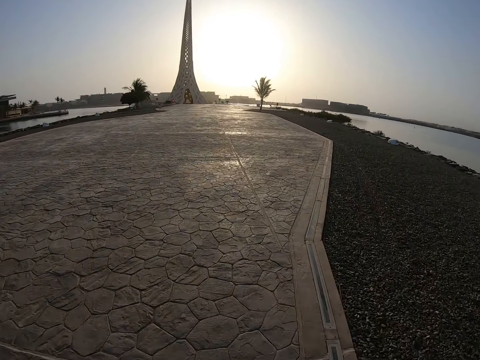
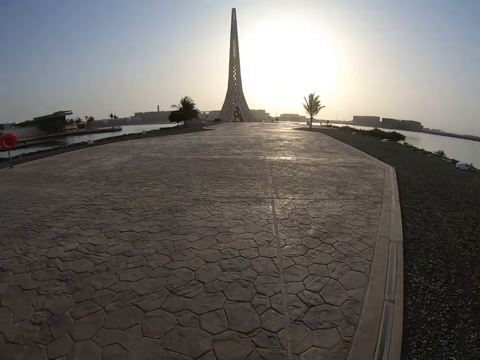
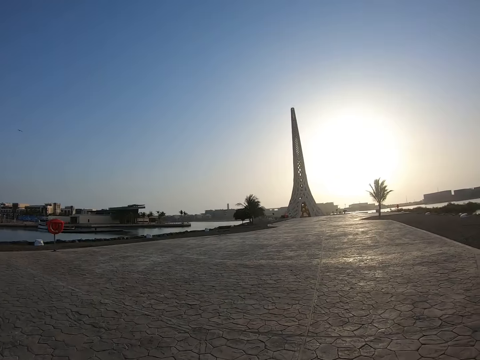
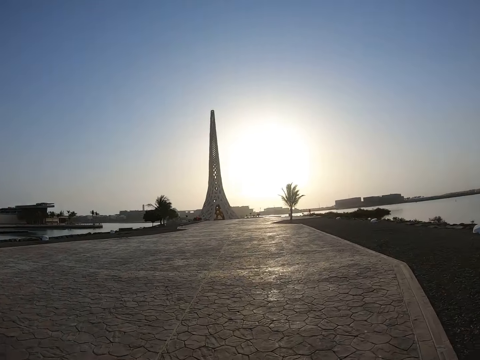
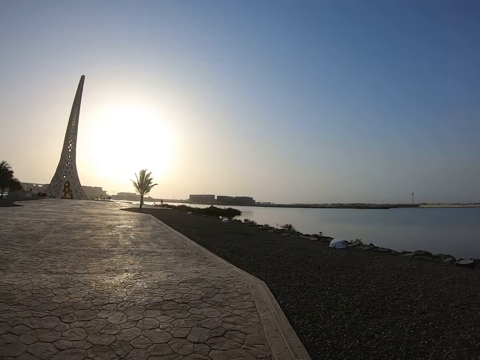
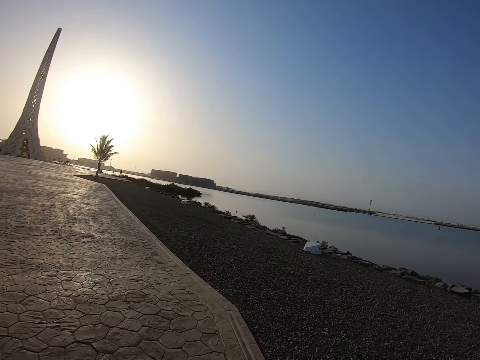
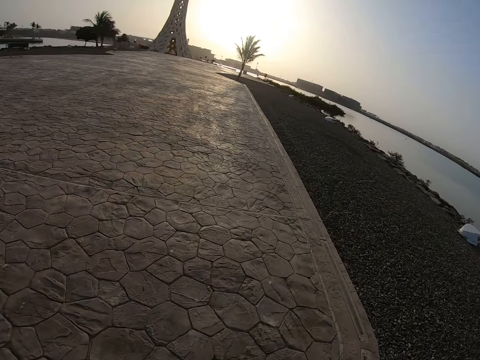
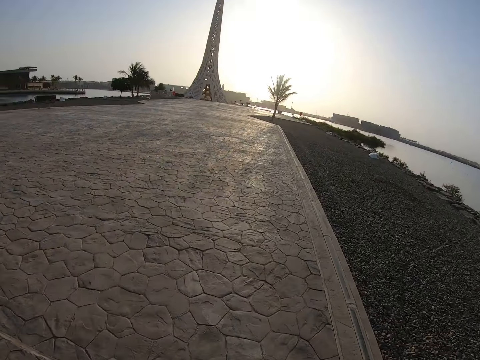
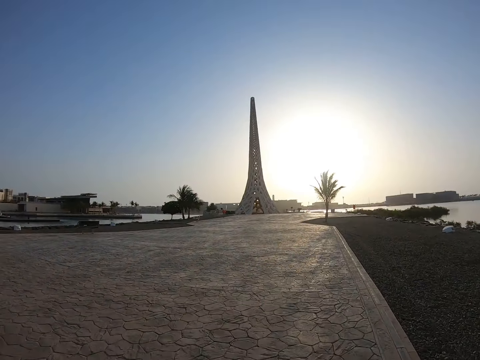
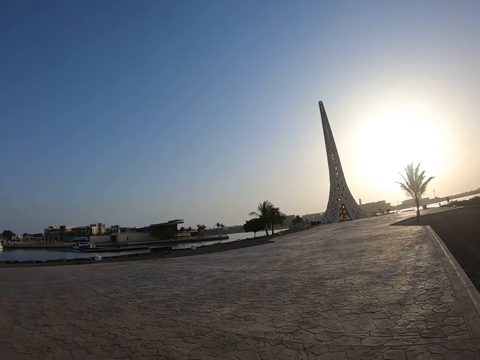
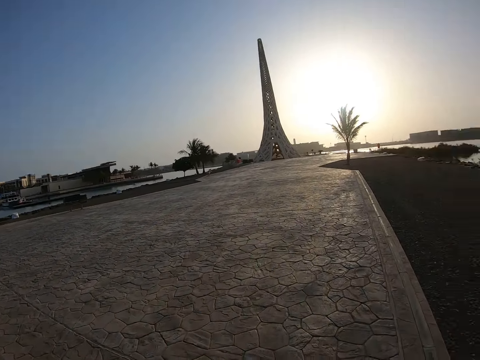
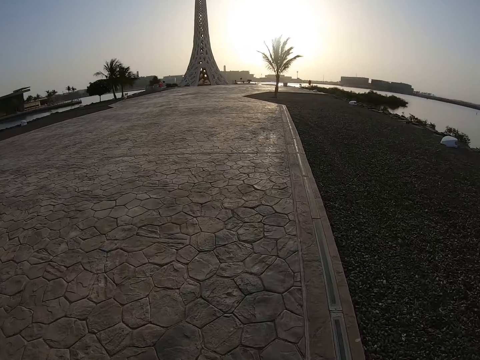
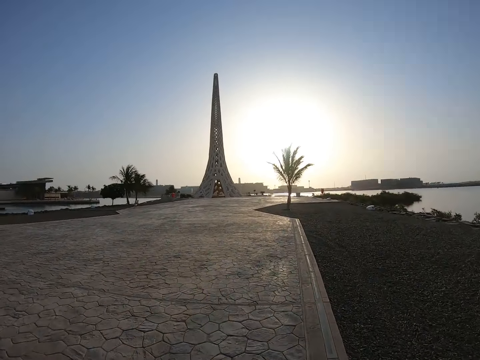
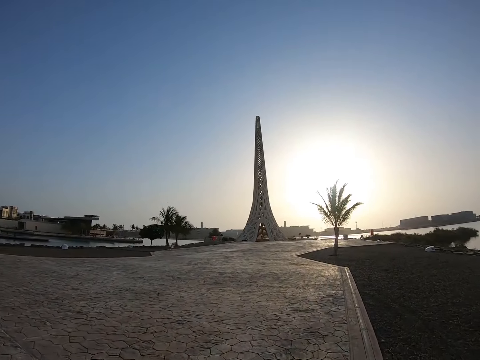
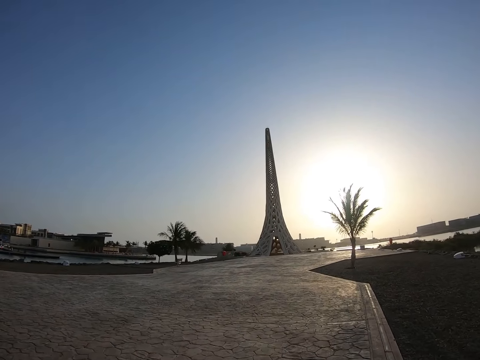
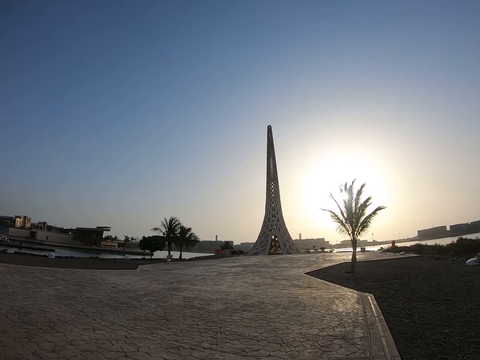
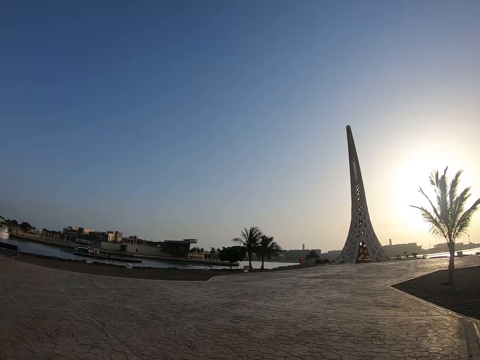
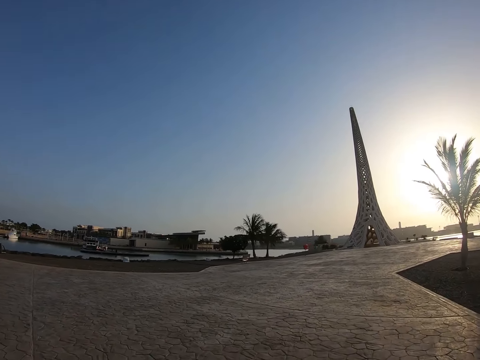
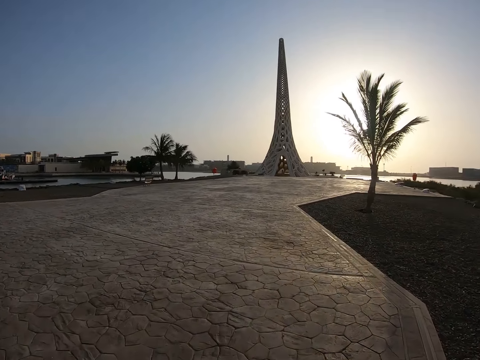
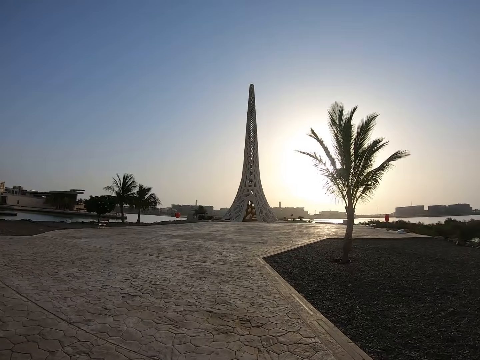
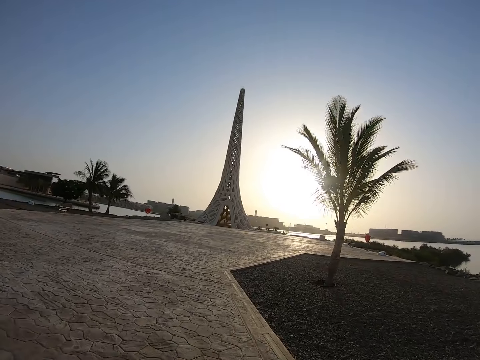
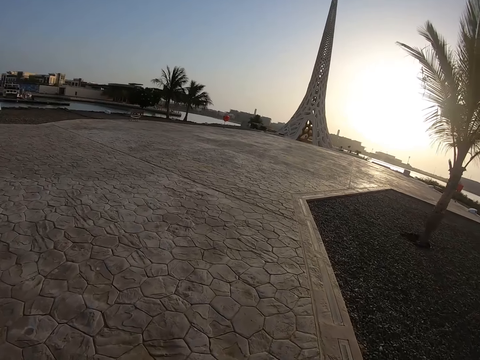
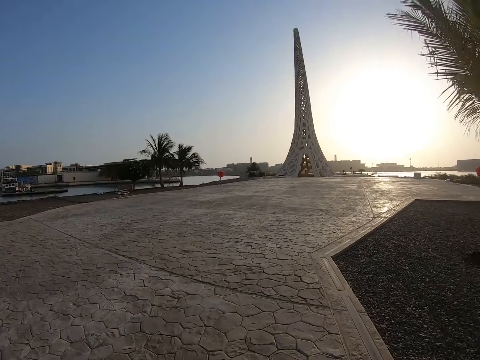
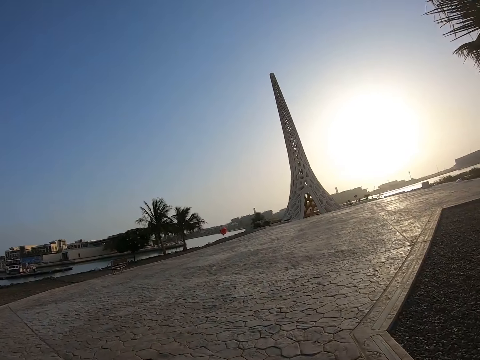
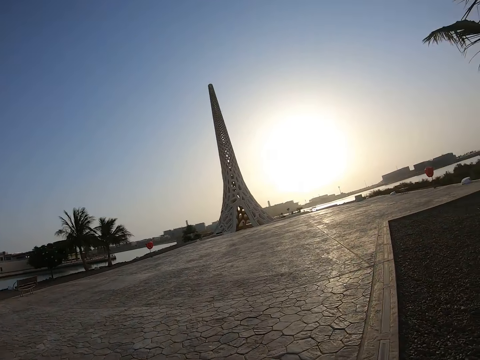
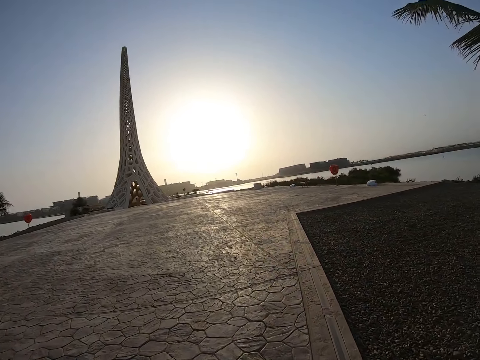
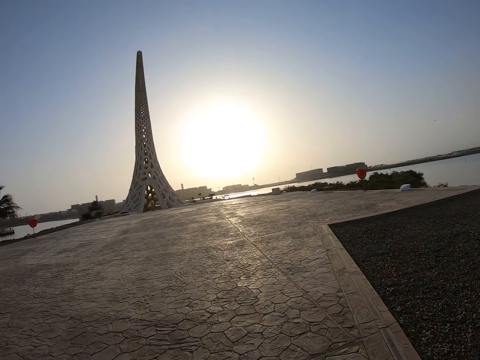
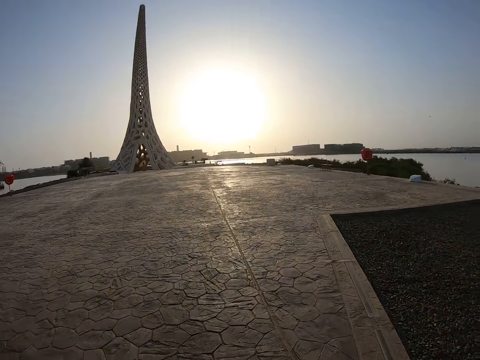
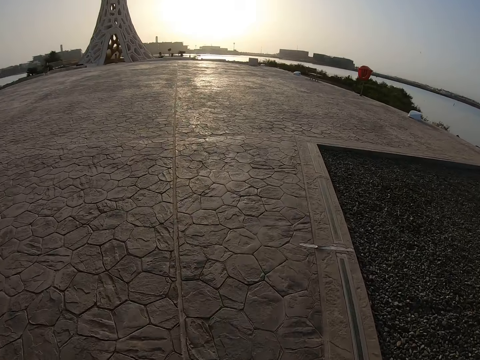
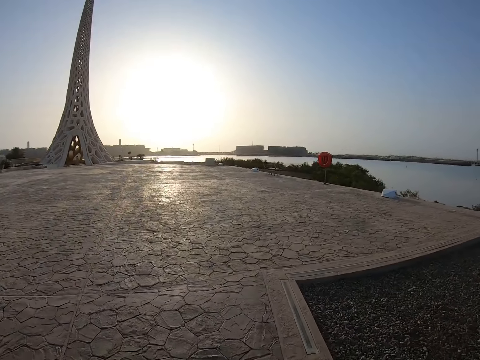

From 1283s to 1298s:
The camera wearer looks around. They run on the road. They look around.

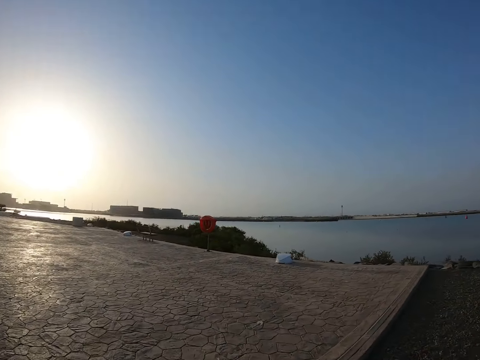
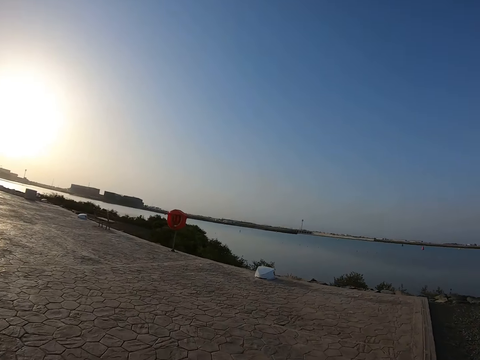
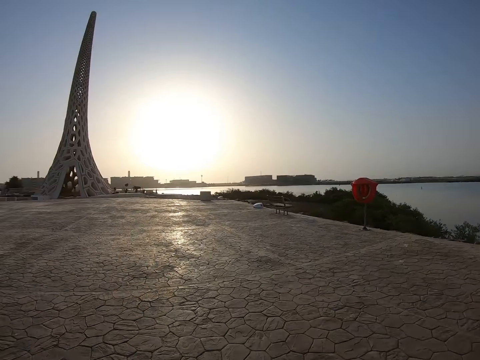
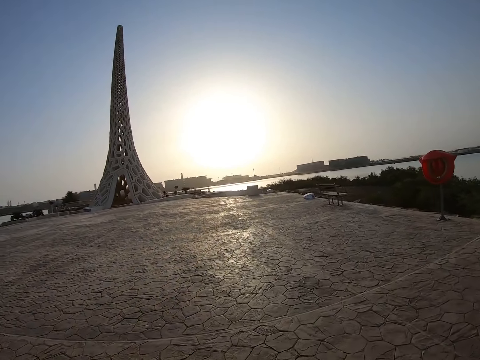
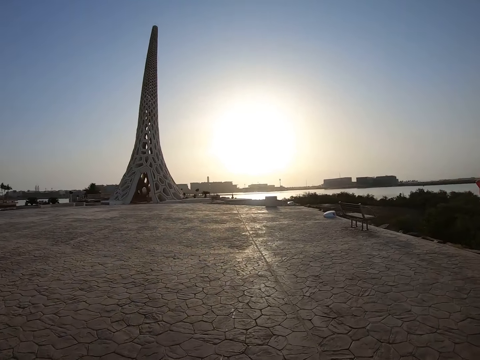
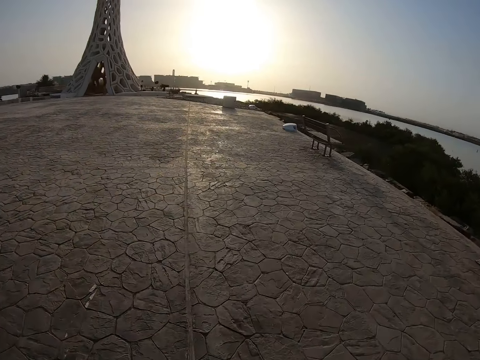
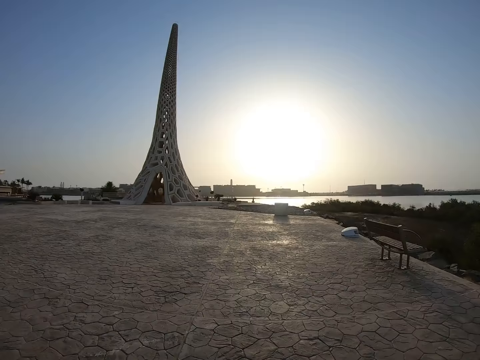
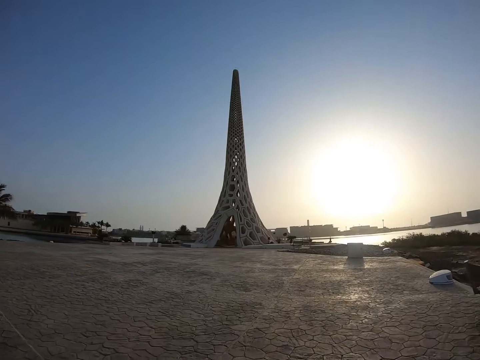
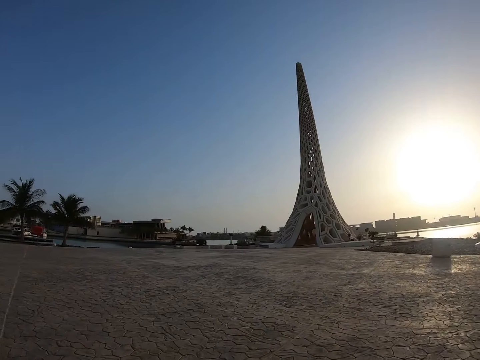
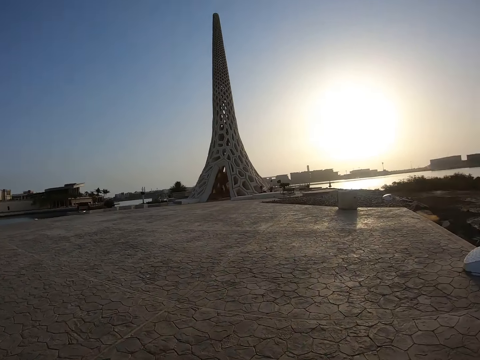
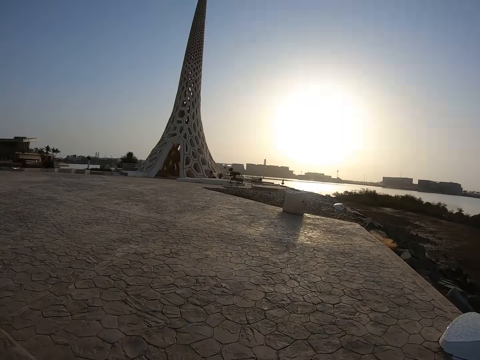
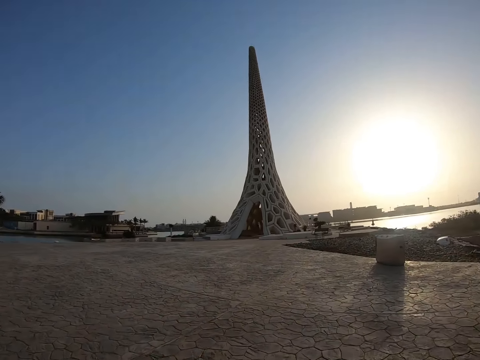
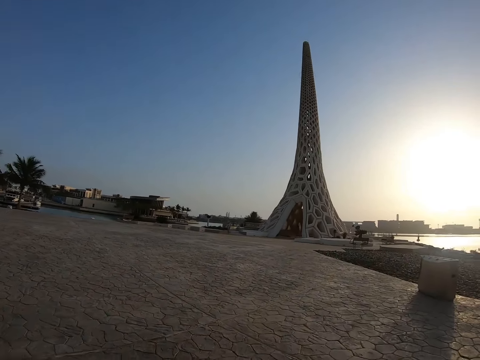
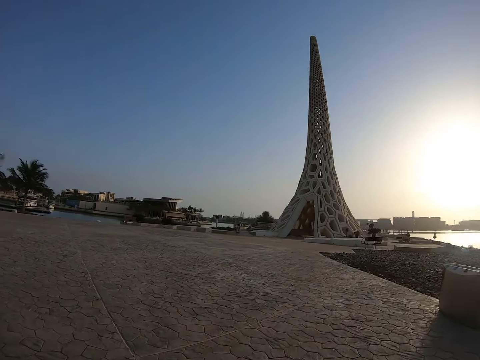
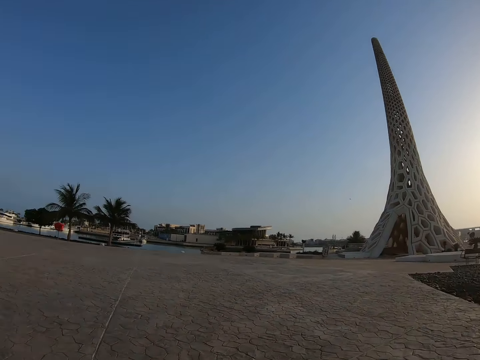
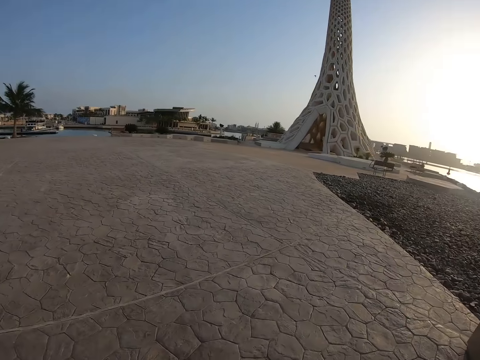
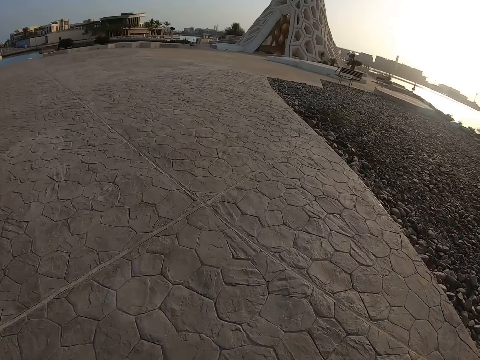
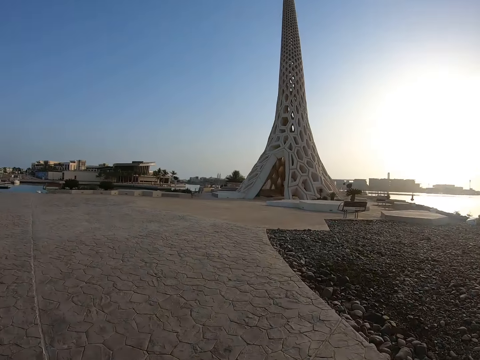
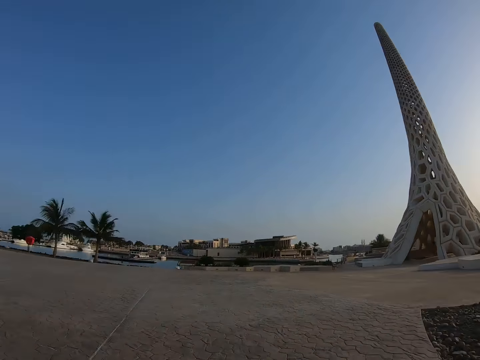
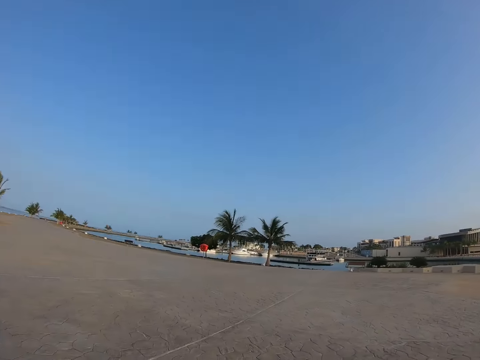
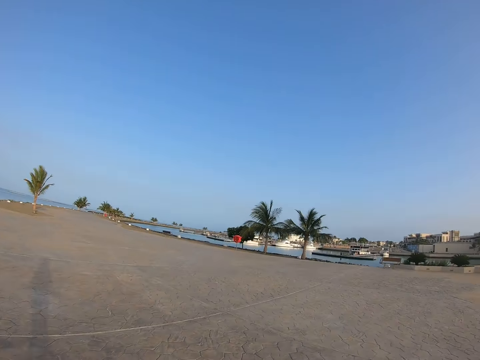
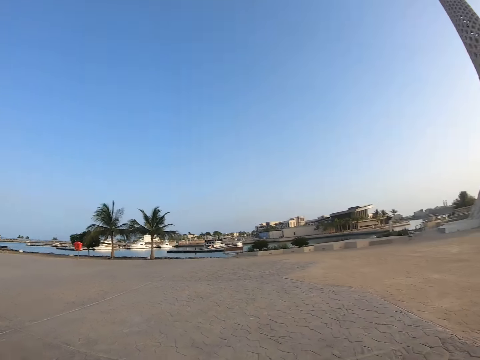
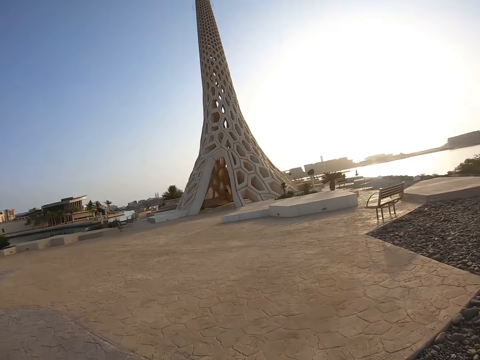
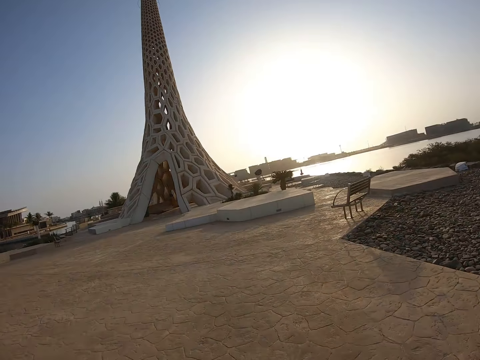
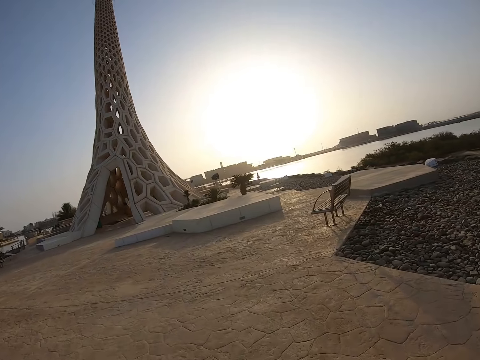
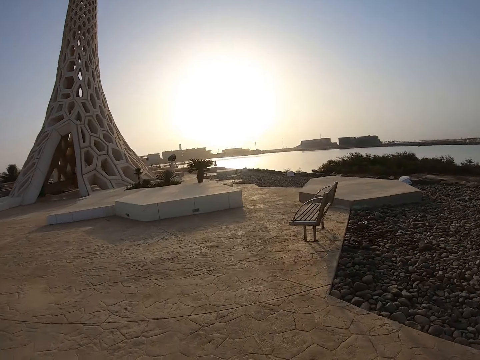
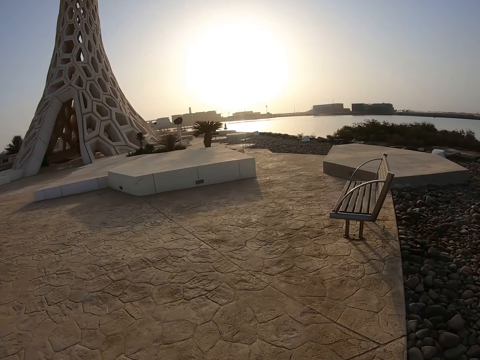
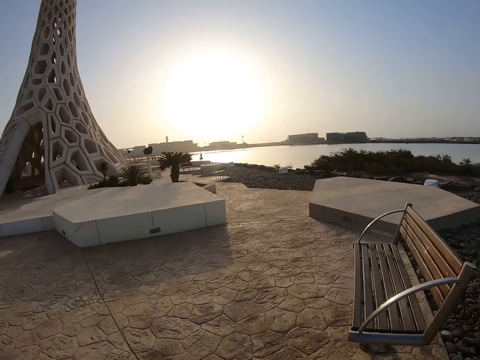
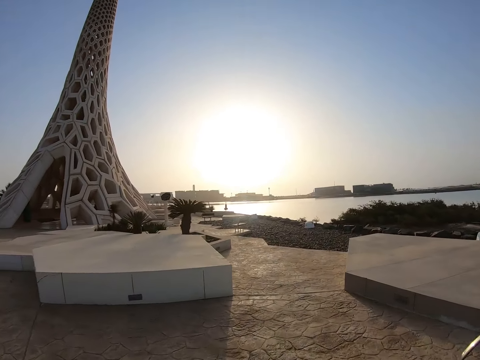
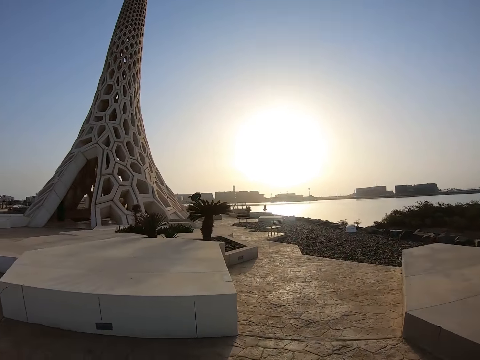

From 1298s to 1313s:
The camera wearer runs on the road. They look around. They run on the road. They turn around. They run on the road. They look around. They run on the road.
